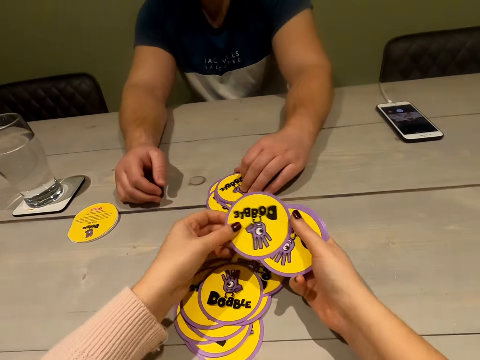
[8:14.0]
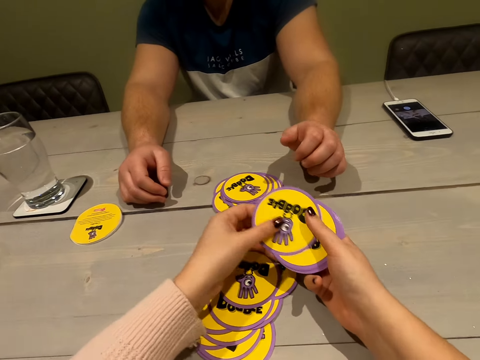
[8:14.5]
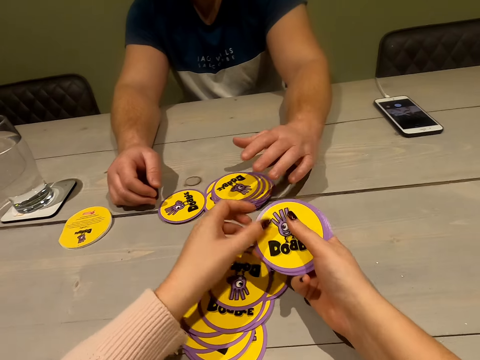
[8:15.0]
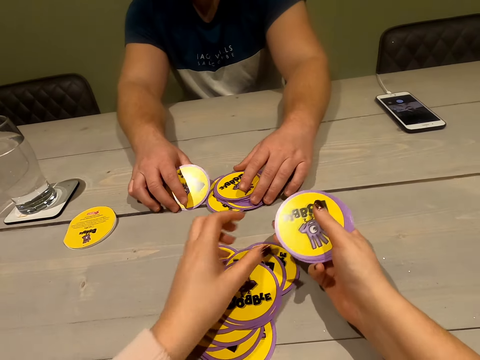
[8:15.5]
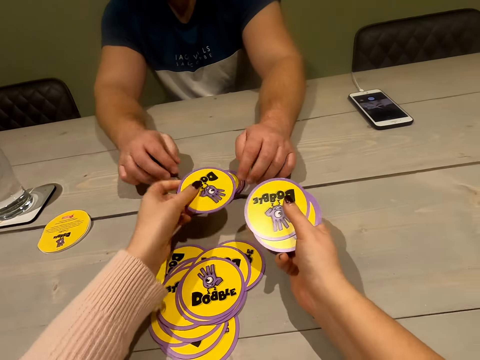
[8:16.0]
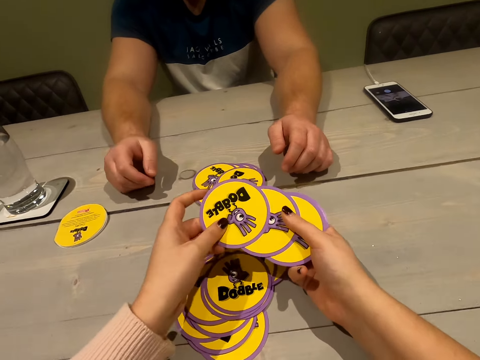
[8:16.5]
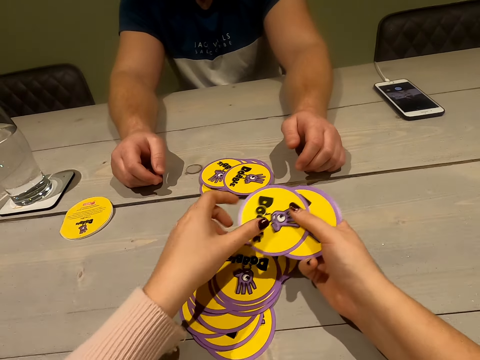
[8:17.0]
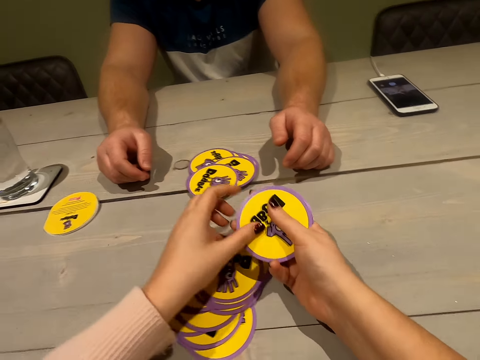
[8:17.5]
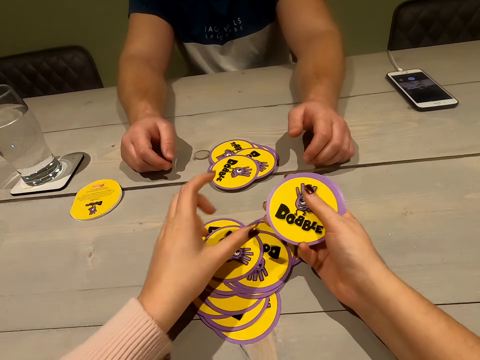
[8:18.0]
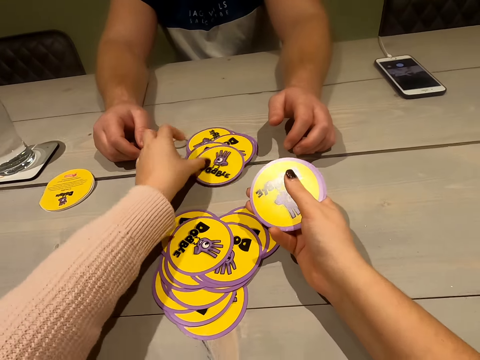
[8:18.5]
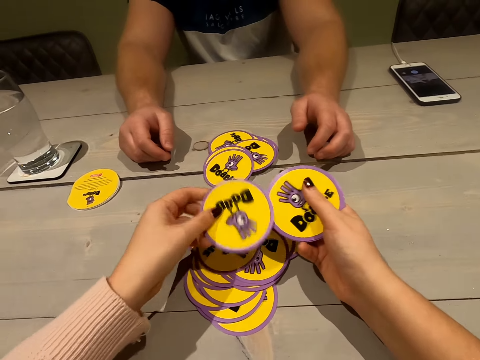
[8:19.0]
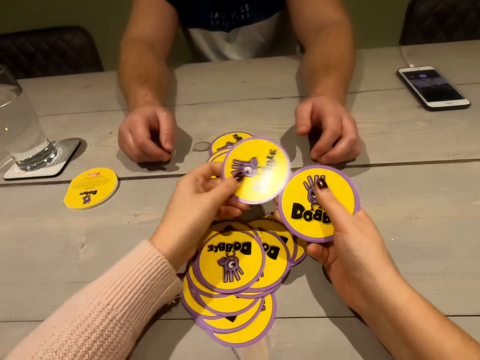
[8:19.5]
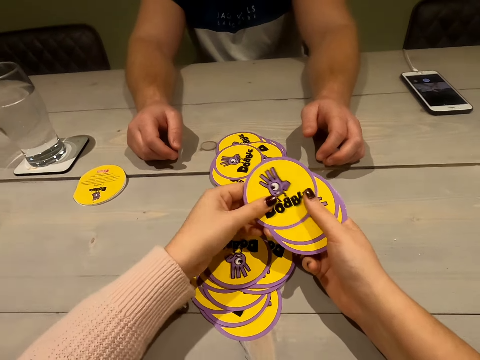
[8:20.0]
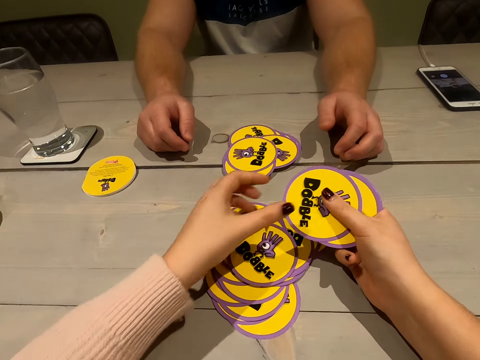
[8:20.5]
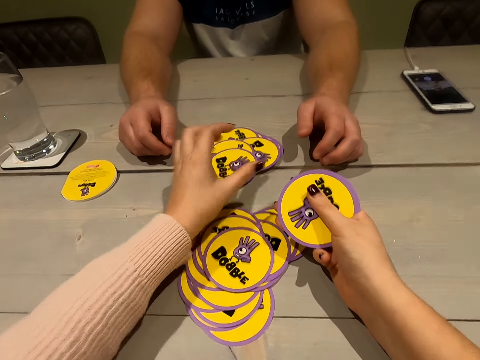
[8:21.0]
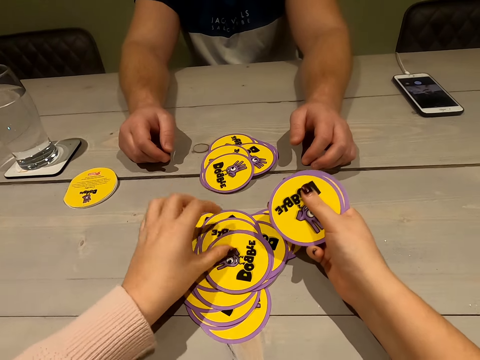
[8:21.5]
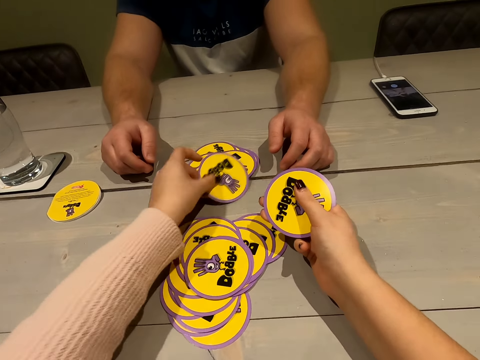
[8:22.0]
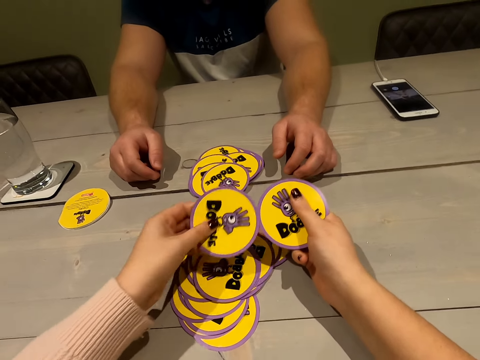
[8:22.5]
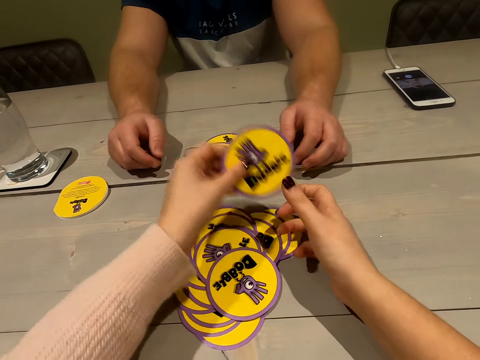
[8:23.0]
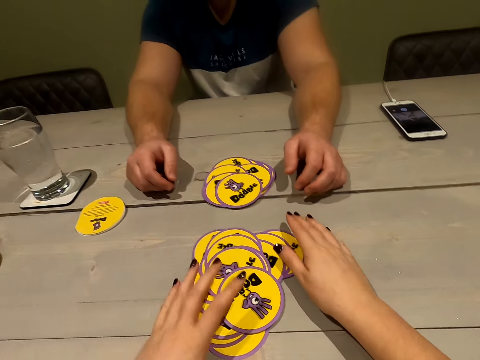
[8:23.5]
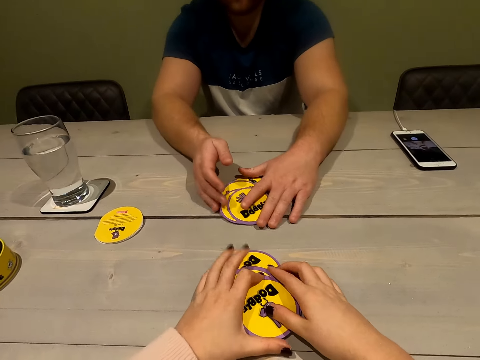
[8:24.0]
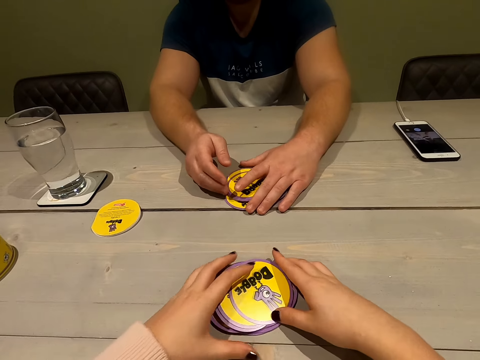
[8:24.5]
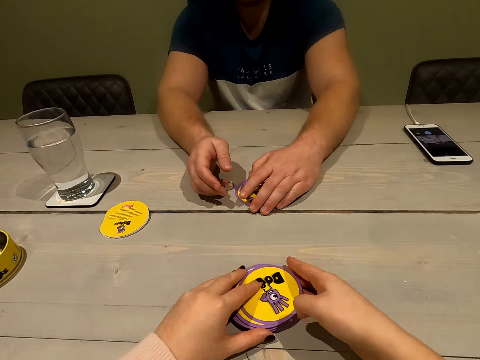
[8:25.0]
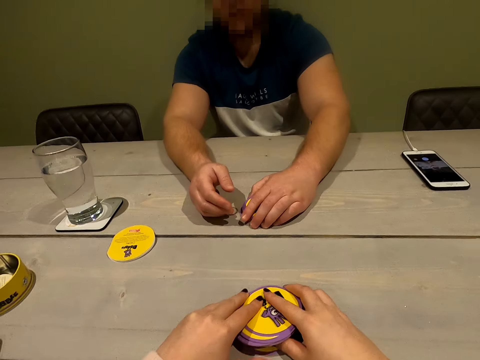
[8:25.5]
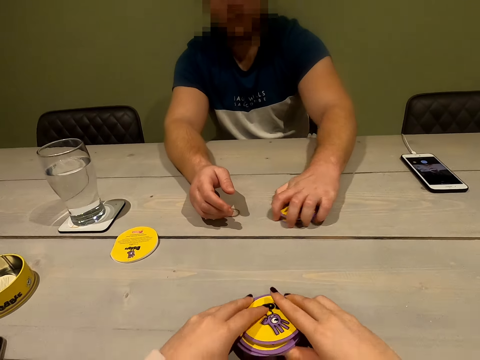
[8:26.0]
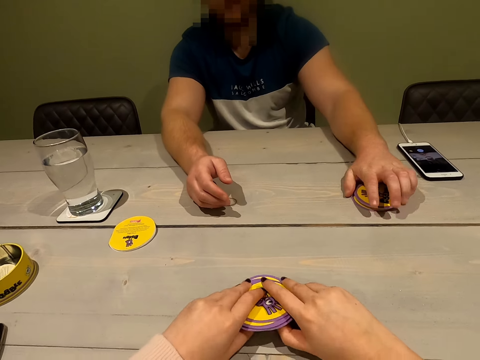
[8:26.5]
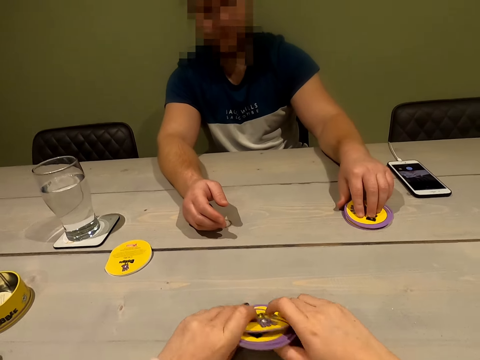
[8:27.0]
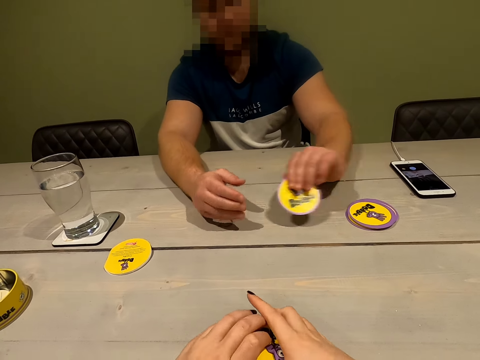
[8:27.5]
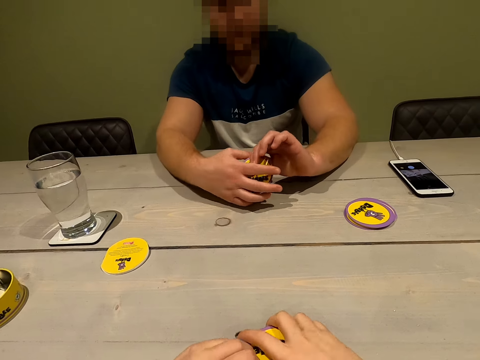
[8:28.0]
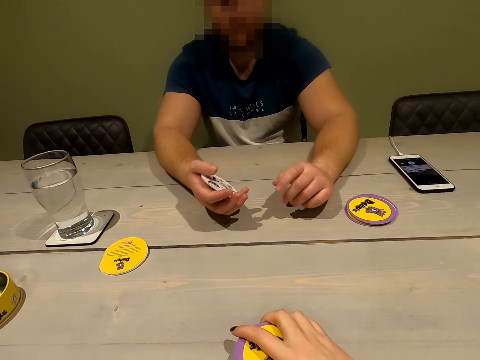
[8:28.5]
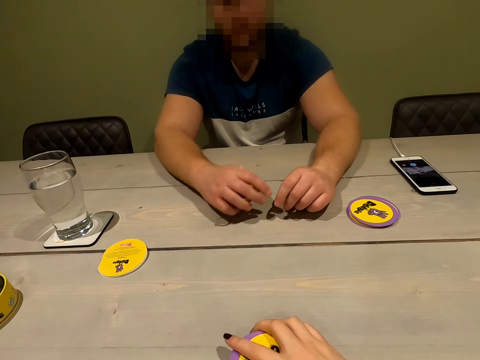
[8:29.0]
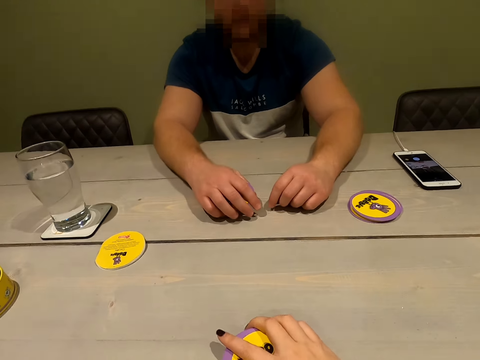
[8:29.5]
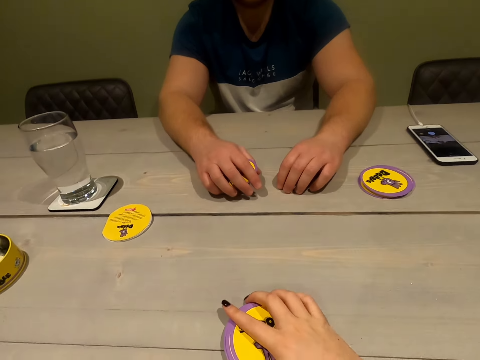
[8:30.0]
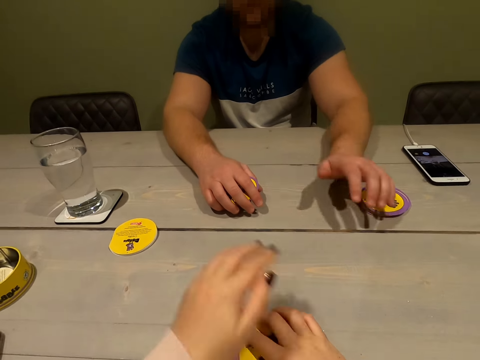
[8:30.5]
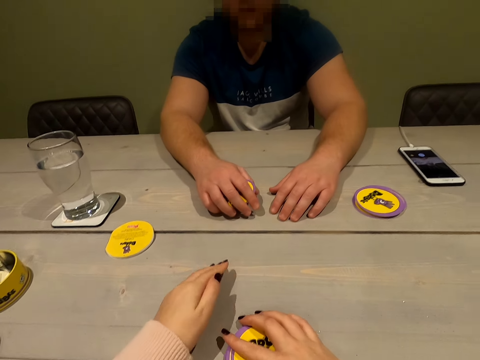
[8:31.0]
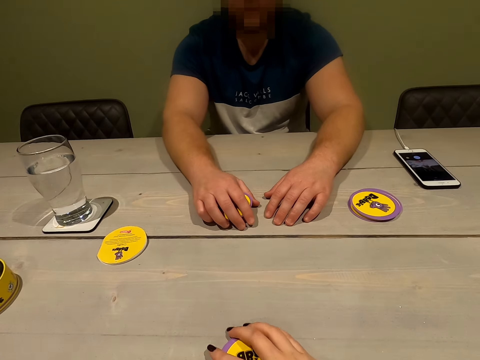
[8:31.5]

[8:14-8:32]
The camera wearer combines the cards together. A man puts his cards aside. The man takes a card, holds the card with his left hand, and looks at the cards.

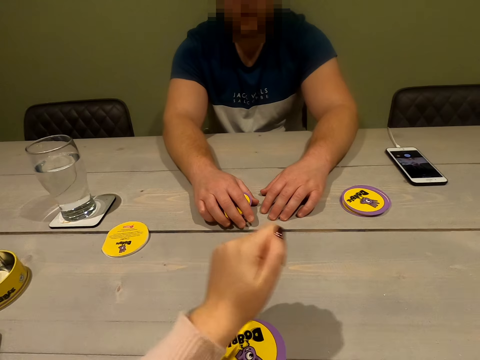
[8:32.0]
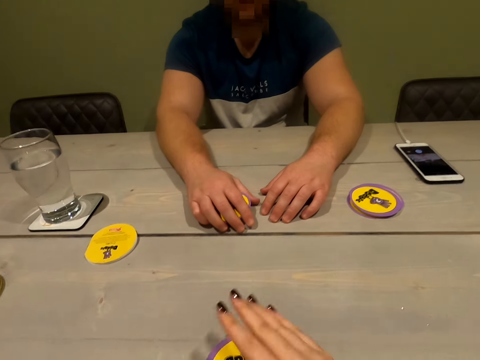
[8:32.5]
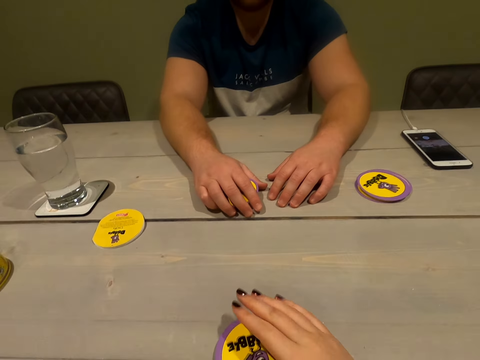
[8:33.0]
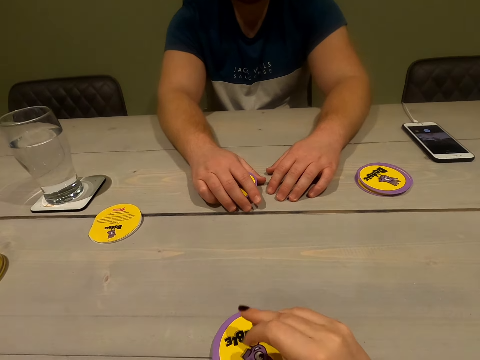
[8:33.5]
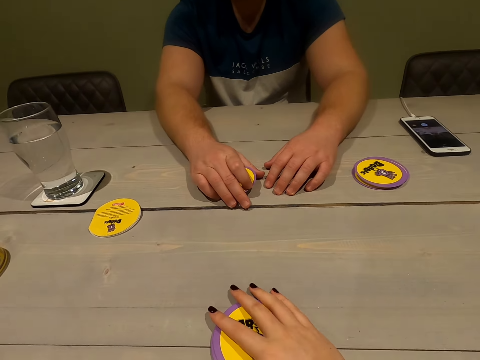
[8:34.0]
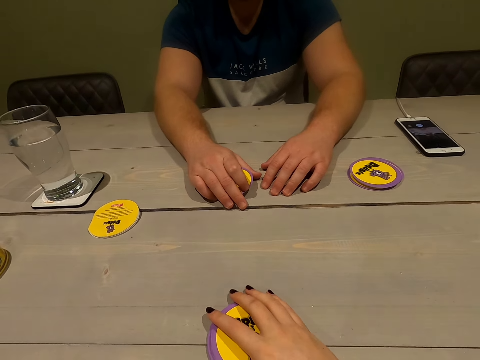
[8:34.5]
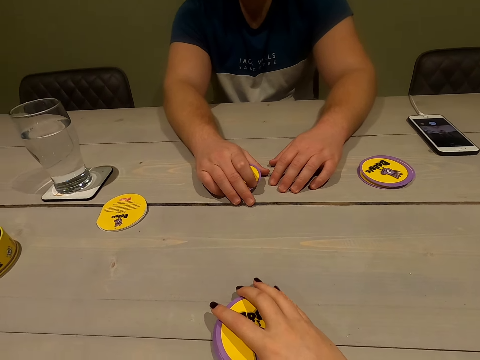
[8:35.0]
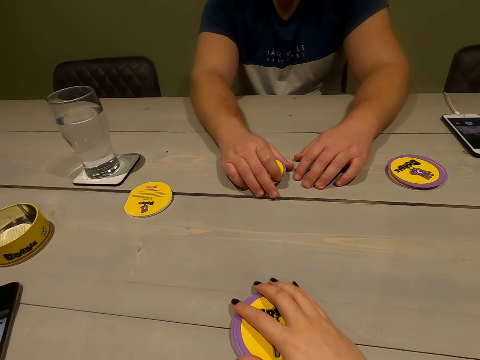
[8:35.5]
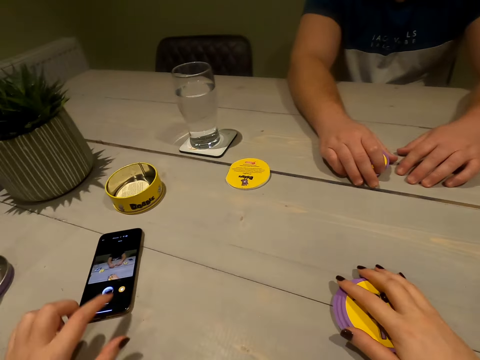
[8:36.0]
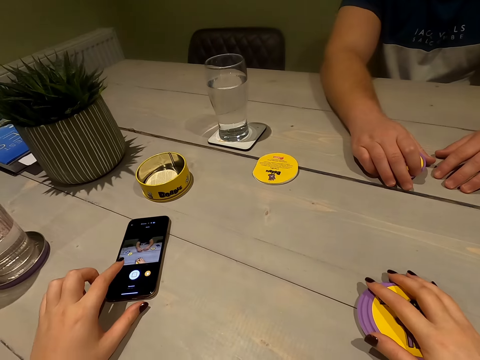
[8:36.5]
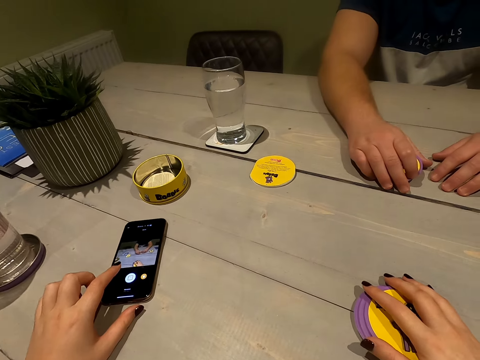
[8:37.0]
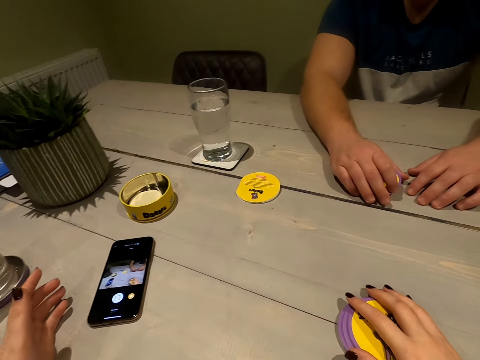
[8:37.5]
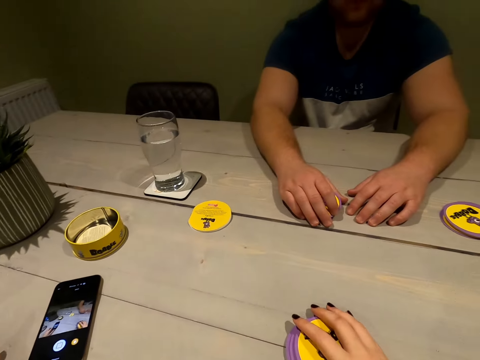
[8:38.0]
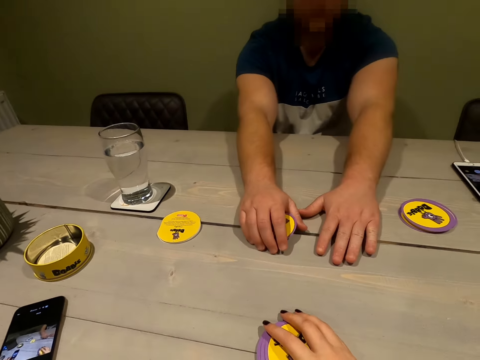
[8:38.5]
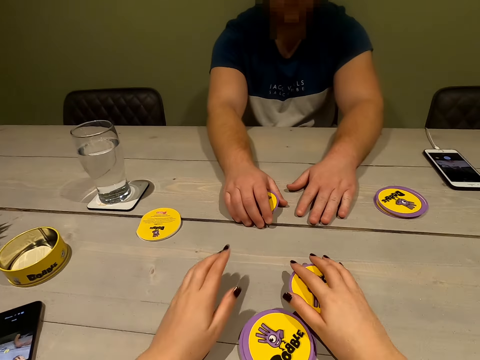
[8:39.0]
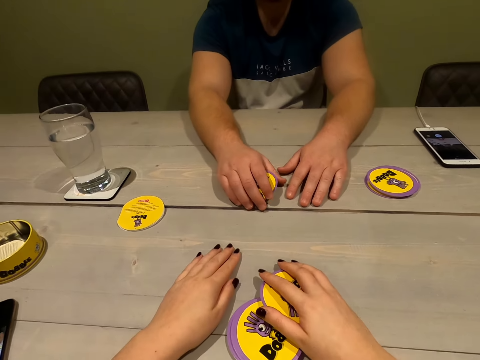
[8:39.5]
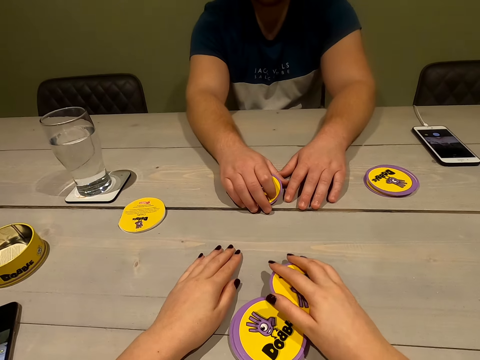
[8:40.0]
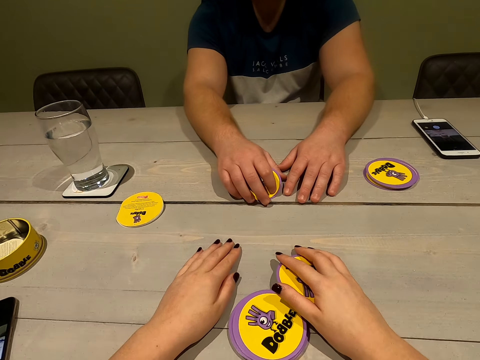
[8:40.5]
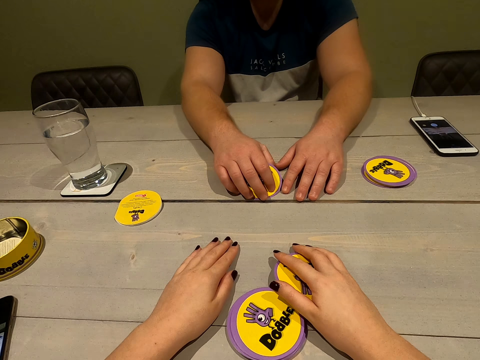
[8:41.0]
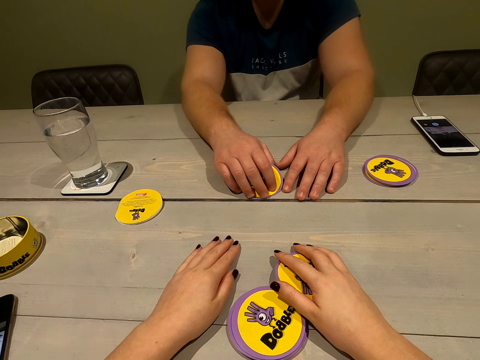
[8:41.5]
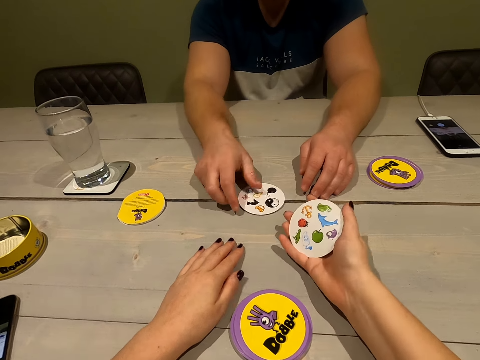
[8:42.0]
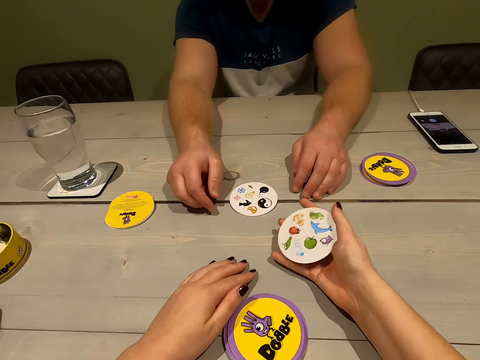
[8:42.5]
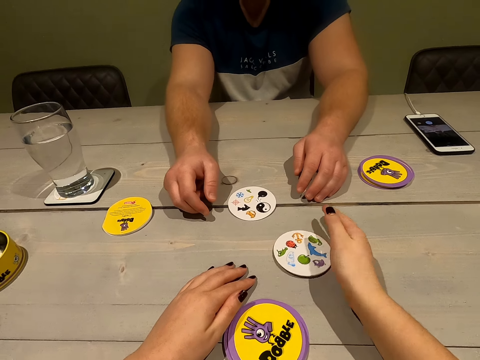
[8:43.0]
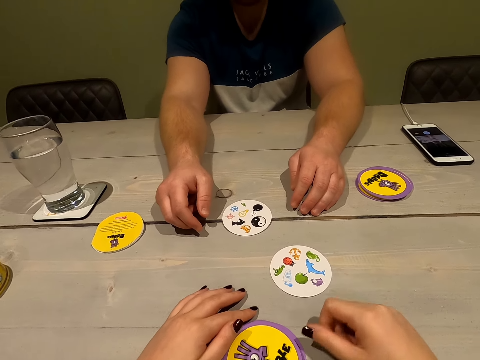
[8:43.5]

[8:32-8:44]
A person and the camera wearer count 3 to 1. The camera wearer touches her phone. She asks a question. The person moves the hands on the table. The camera wearer counts with the person. The person turns a card. The camera wearer turns the card.
